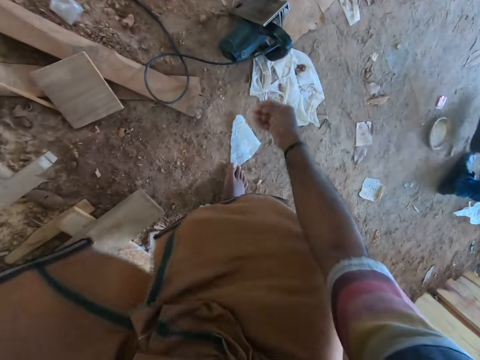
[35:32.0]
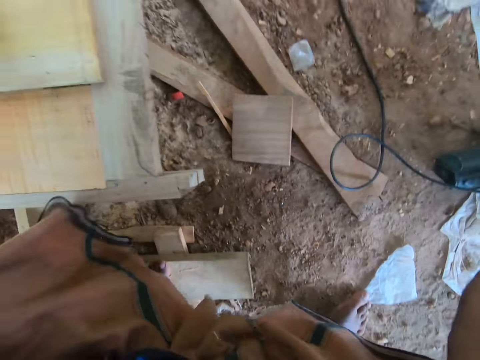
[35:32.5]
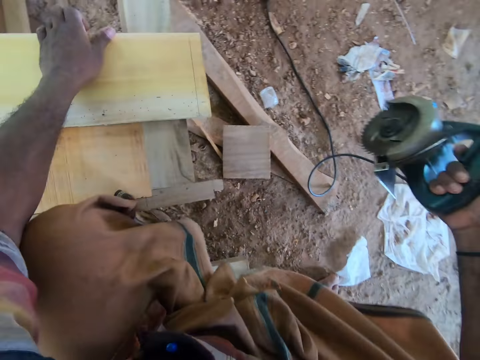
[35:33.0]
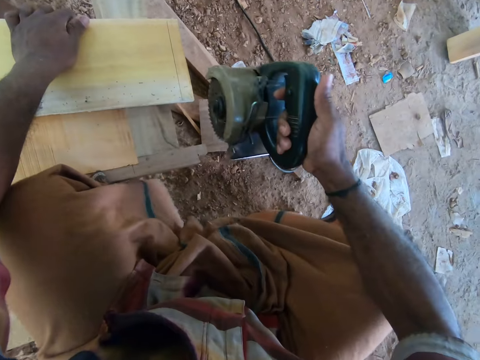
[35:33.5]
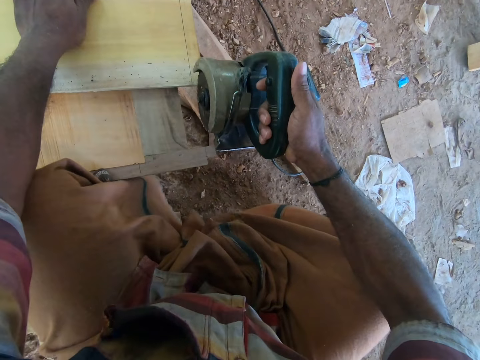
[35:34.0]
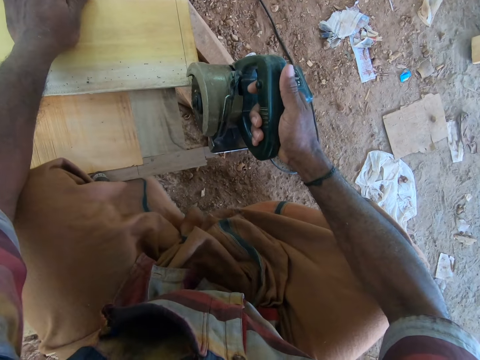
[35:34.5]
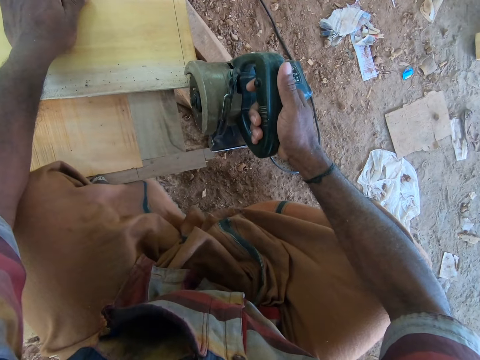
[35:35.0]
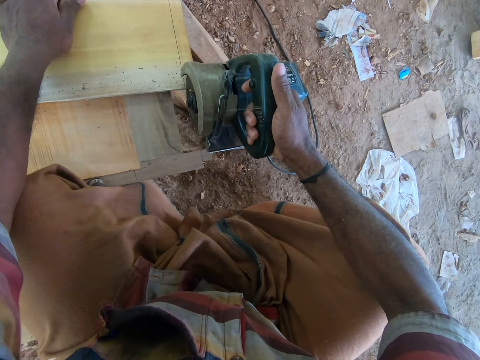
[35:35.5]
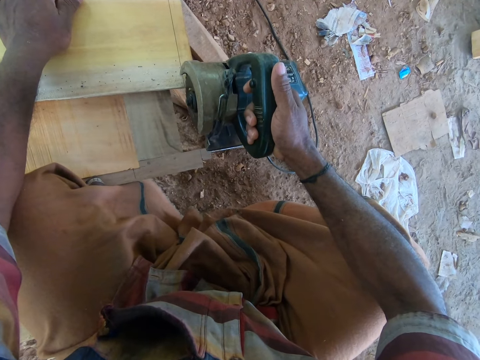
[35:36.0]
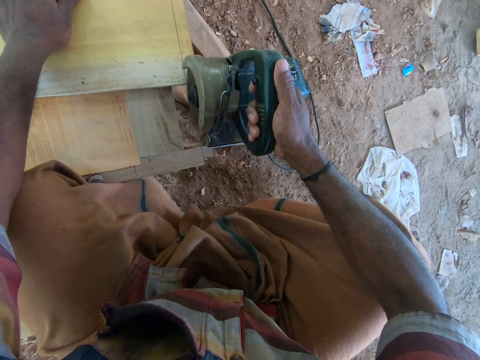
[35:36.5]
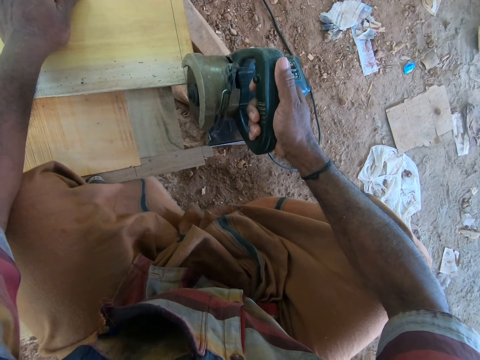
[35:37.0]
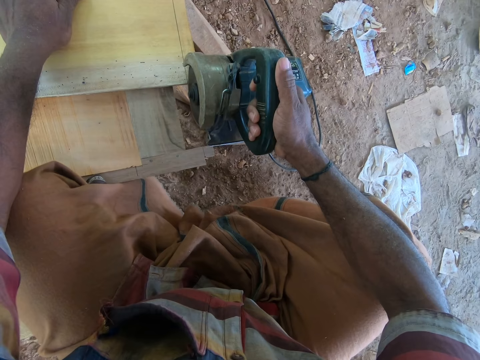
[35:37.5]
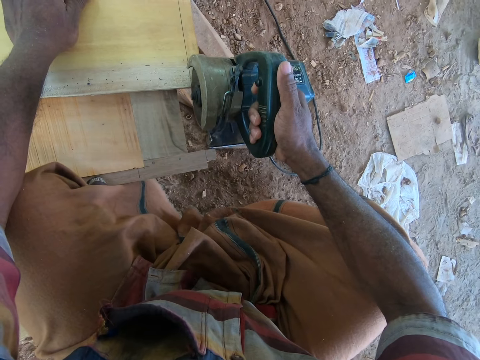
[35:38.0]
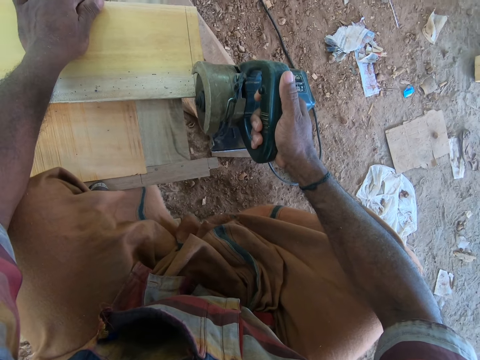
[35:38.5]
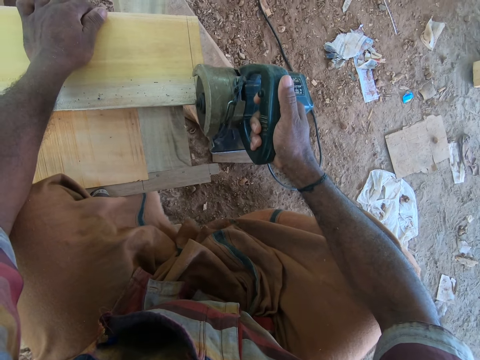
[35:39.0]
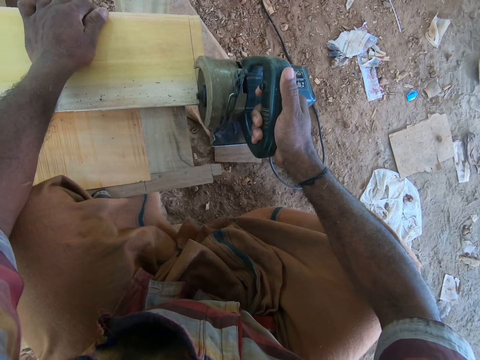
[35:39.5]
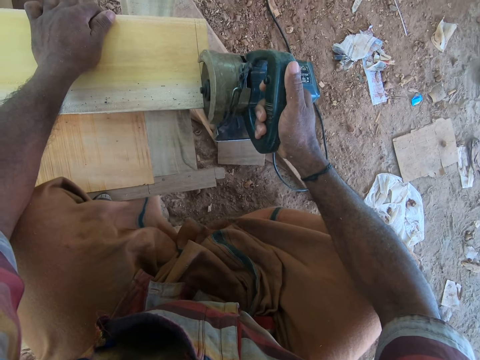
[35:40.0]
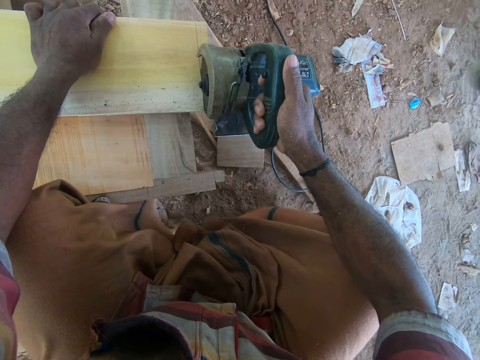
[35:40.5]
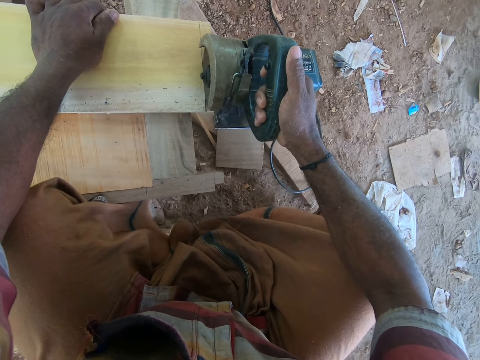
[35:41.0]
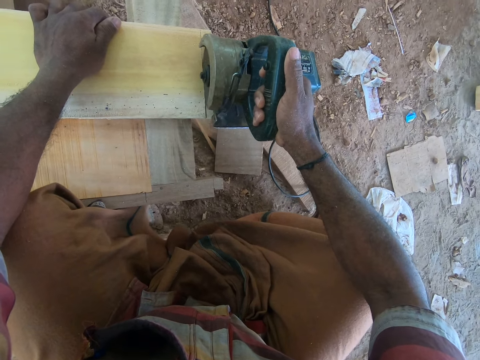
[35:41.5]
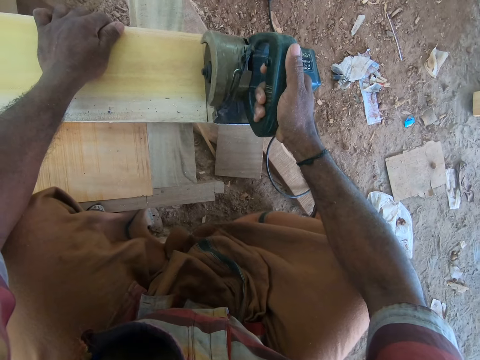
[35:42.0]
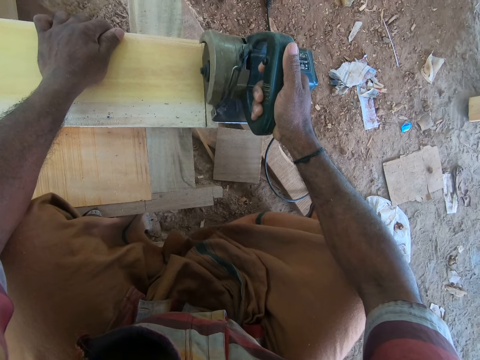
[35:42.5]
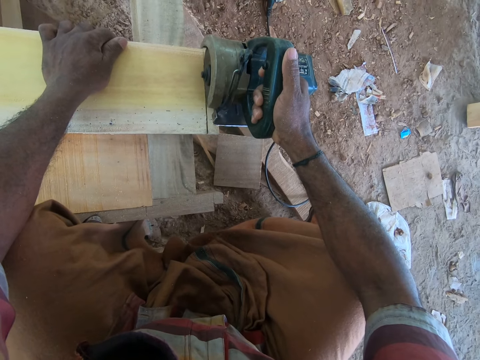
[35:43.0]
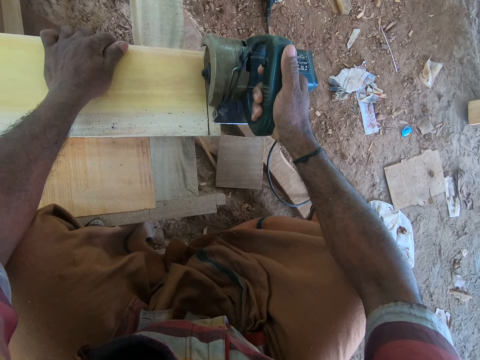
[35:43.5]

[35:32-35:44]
The camera wearer picks up the angle grinder from the ground with his right hand. He cuts the piece of wood with the angle grinder in his right hand.

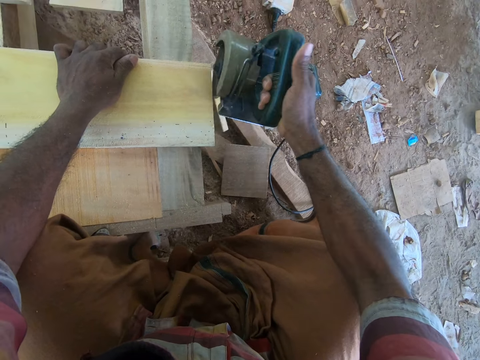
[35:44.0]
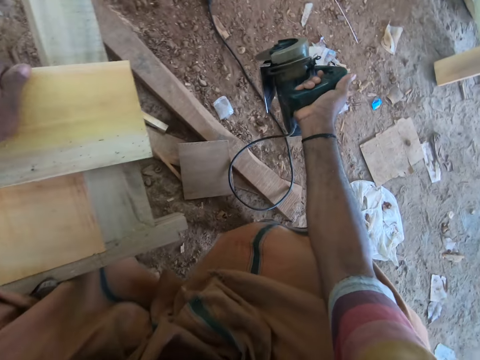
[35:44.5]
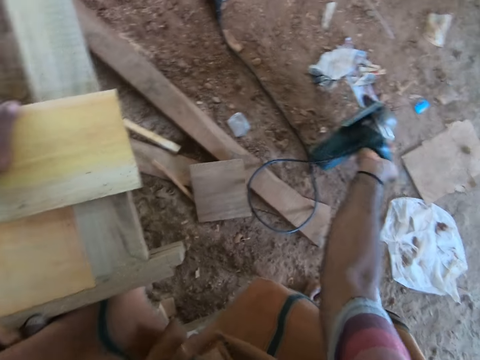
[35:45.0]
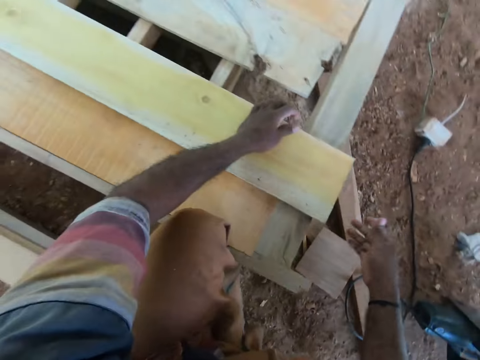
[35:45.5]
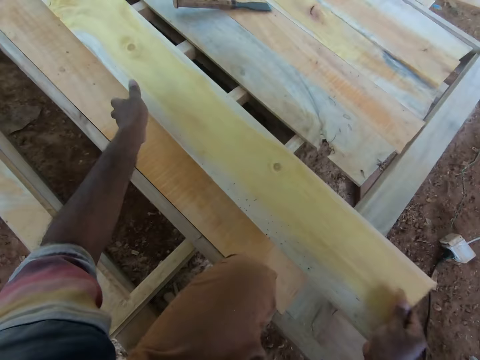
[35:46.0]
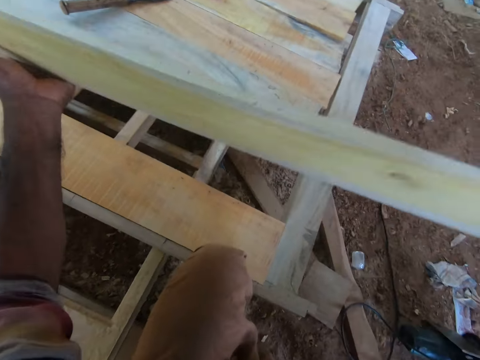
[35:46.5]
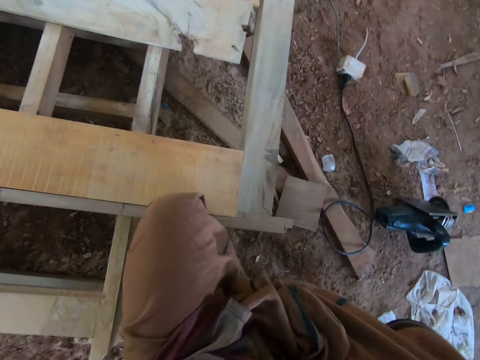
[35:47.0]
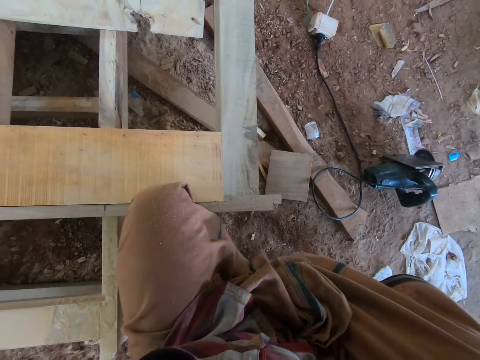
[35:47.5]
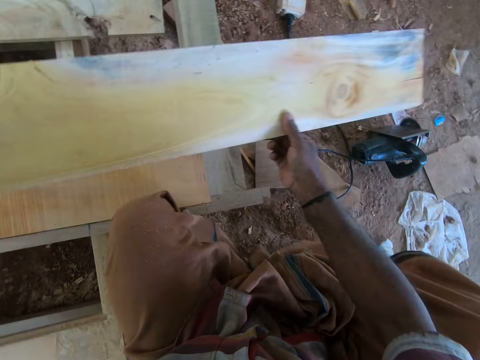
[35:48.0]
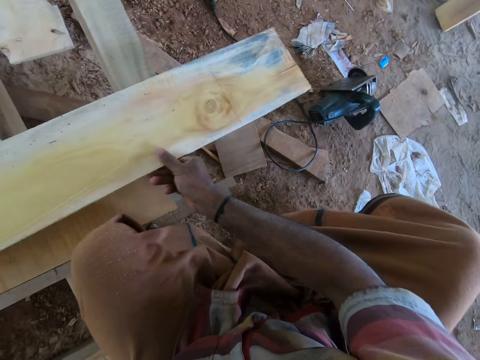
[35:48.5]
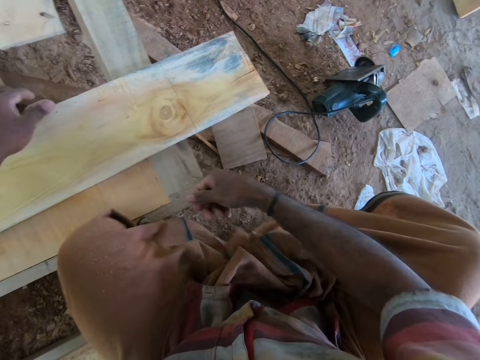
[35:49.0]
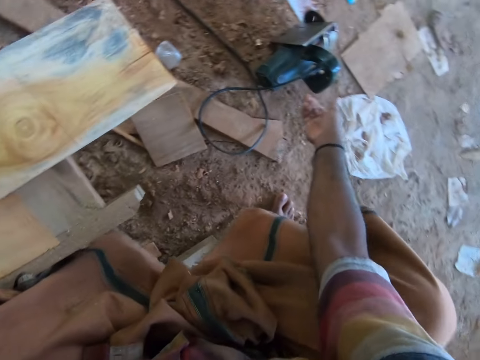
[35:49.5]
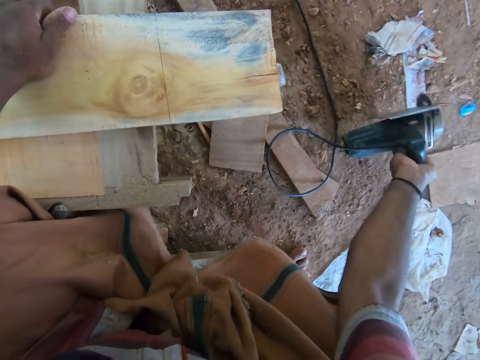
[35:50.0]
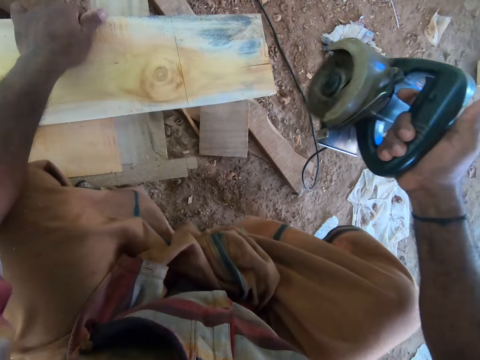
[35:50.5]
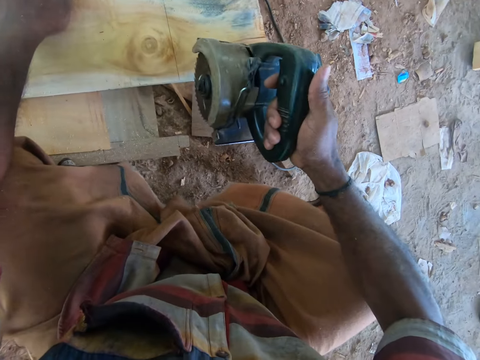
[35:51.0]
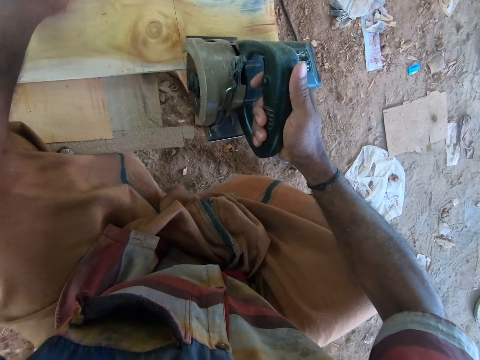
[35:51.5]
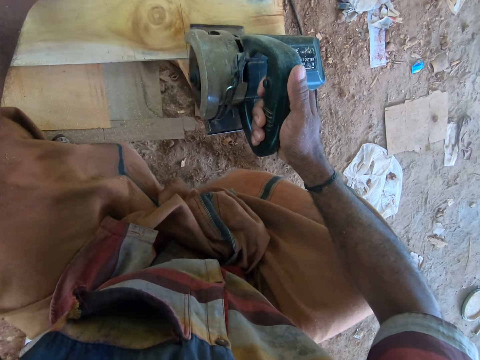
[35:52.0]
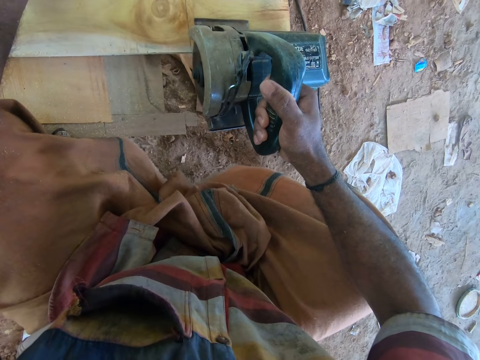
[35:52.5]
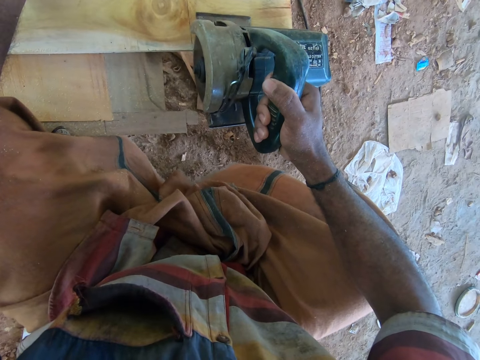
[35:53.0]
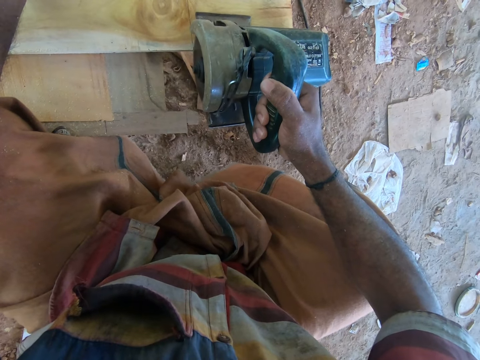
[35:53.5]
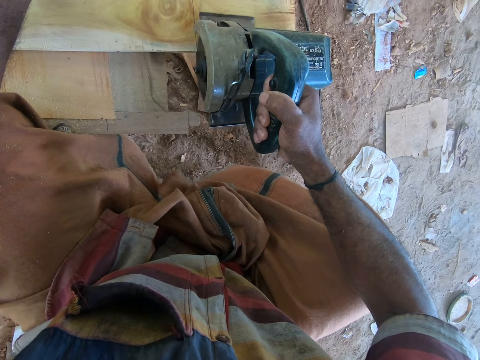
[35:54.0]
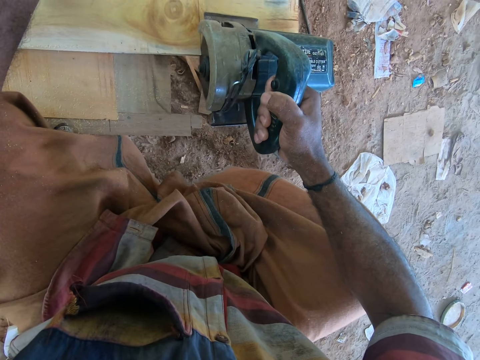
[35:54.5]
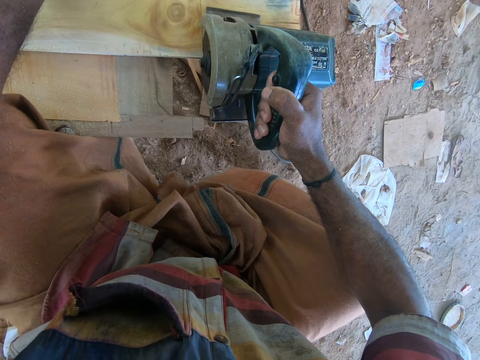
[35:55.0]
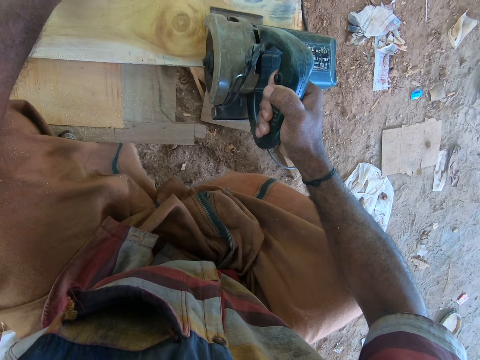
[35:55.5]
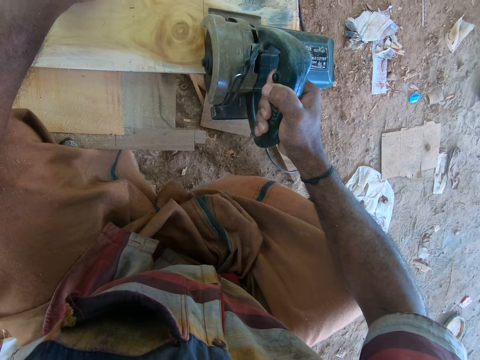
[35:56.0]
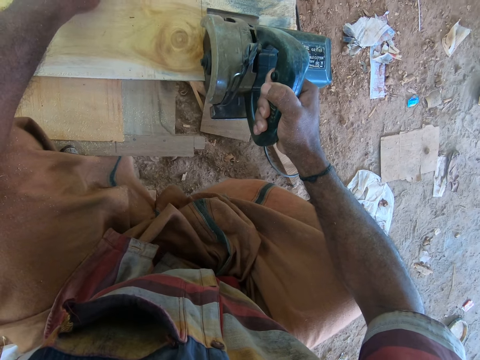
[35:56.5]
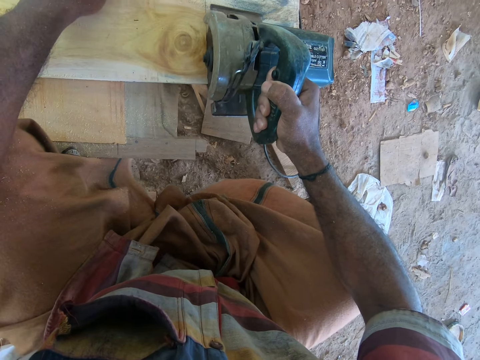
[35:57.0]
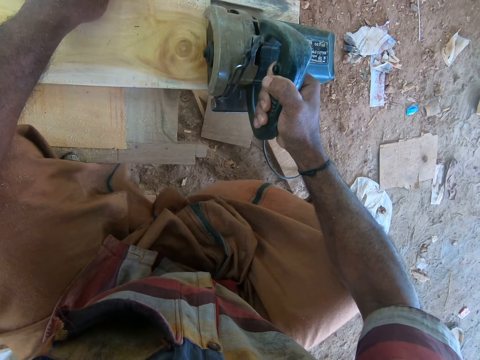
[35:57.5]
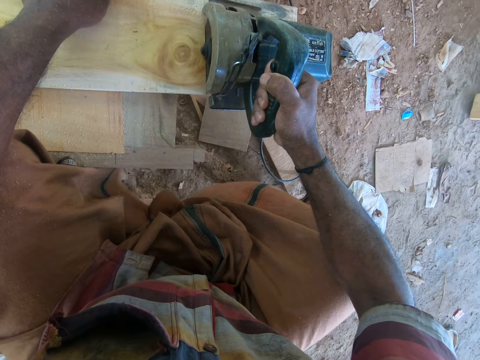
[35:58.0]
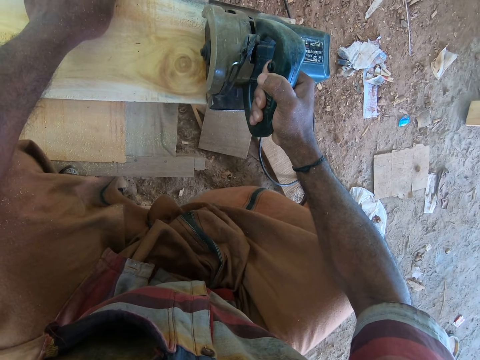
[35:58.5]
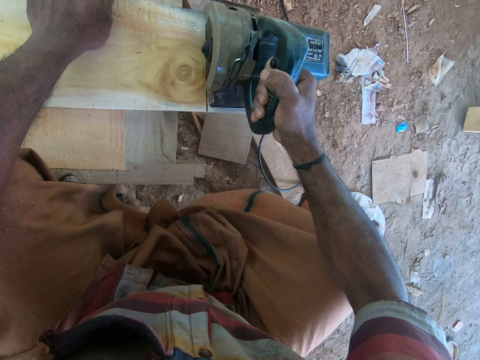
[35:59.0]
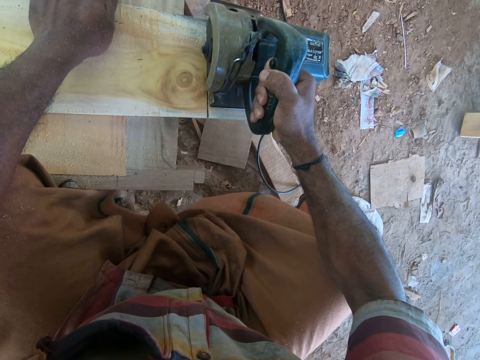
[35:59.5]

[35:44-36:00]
The camera wearer drops the angle grinder on the ground with his right hand. He picks up the piece of wood from the wooden platform with both hands. He turns the wood. He places the piece of wood on the wooden platform with both hands. He picks up the angle grinder from the ground with his right hand. He cuts the piece of wood with the angle grinder in his right hand.
